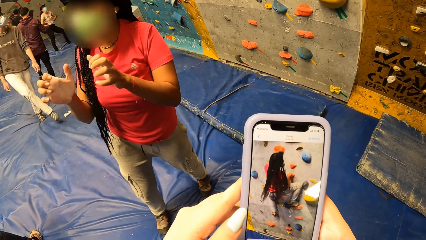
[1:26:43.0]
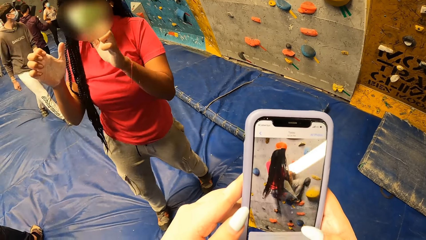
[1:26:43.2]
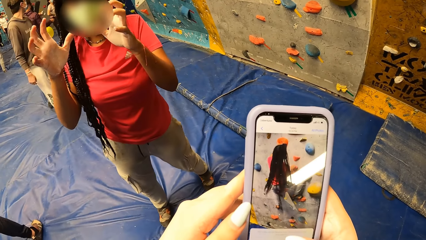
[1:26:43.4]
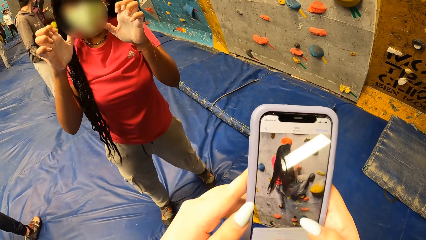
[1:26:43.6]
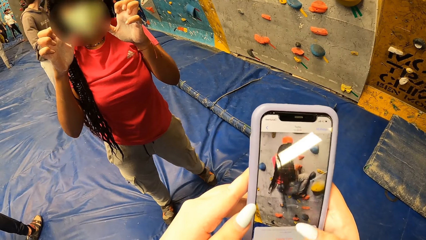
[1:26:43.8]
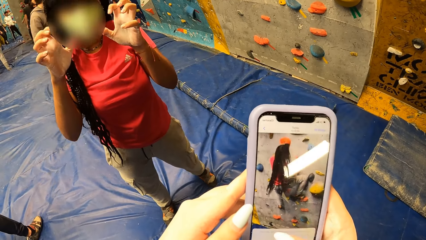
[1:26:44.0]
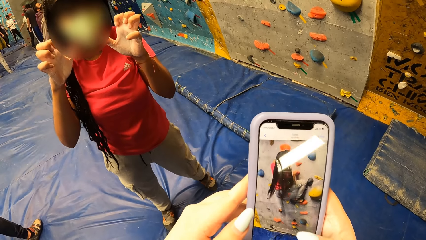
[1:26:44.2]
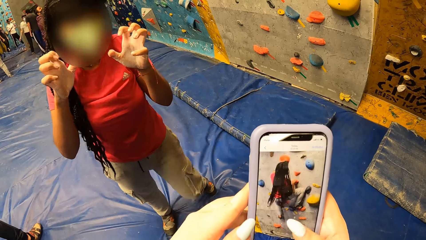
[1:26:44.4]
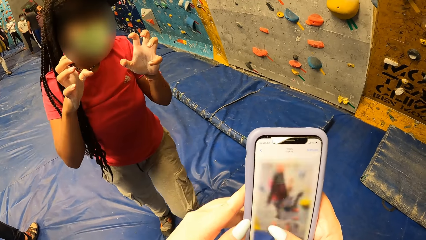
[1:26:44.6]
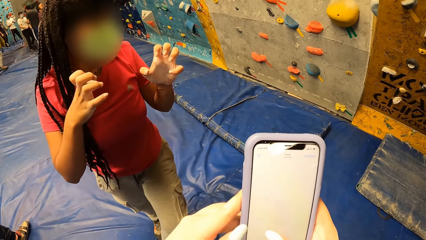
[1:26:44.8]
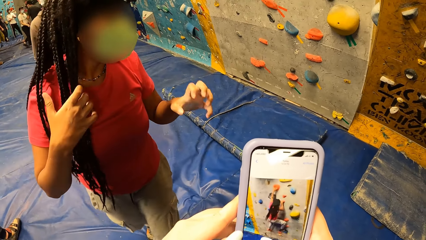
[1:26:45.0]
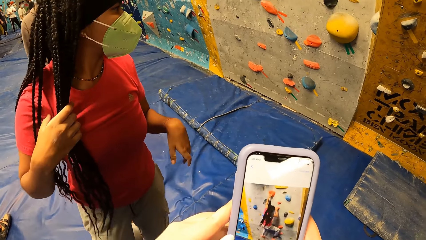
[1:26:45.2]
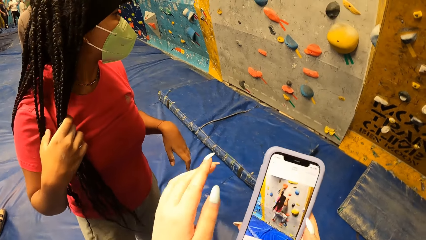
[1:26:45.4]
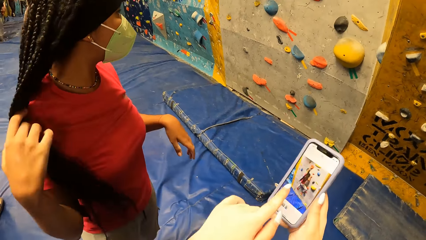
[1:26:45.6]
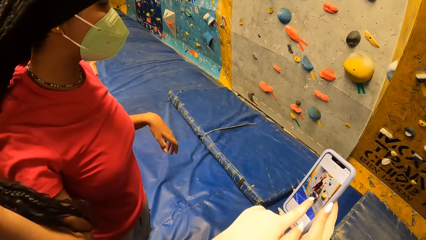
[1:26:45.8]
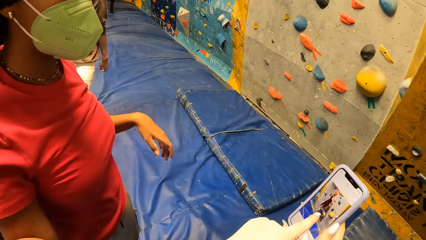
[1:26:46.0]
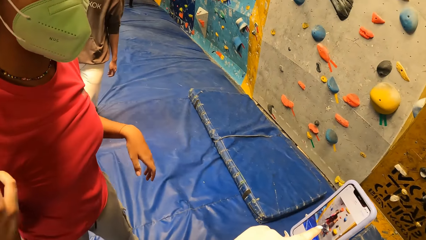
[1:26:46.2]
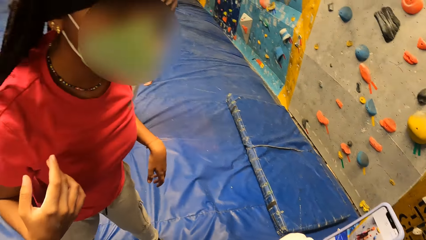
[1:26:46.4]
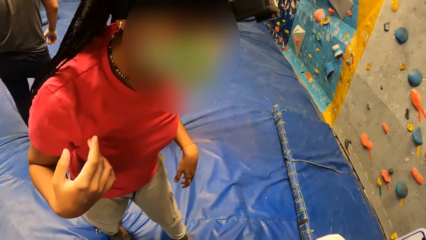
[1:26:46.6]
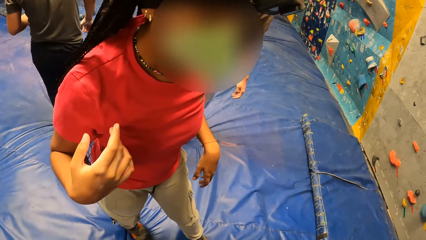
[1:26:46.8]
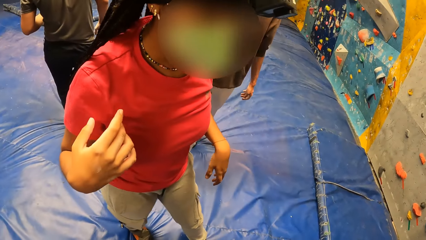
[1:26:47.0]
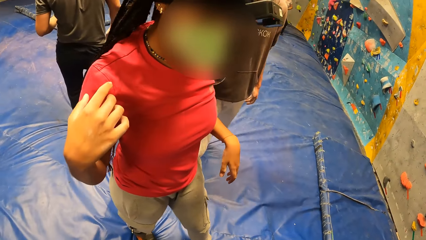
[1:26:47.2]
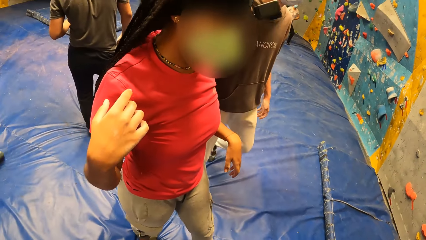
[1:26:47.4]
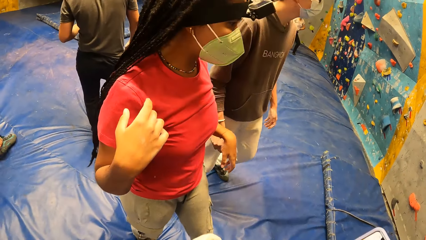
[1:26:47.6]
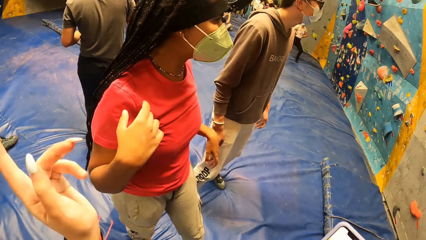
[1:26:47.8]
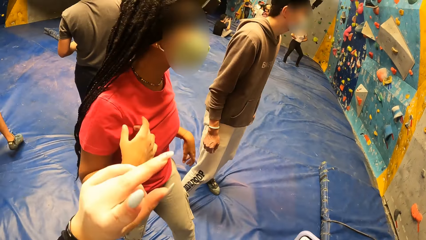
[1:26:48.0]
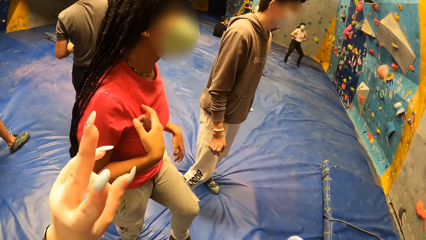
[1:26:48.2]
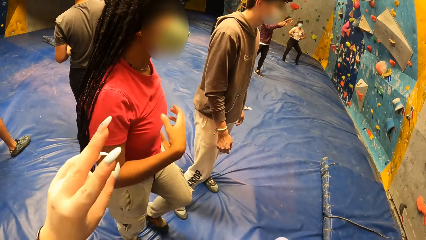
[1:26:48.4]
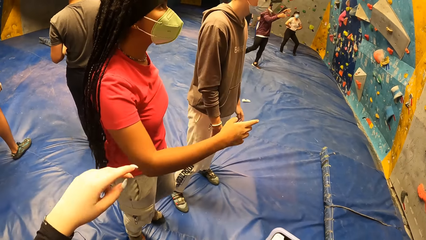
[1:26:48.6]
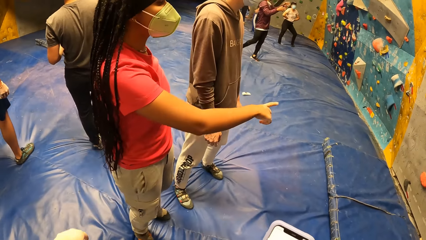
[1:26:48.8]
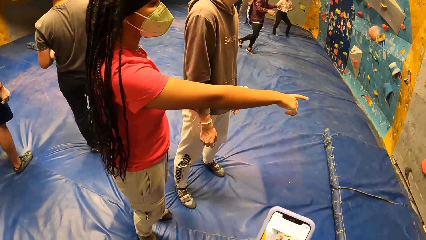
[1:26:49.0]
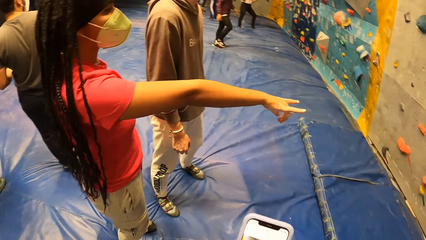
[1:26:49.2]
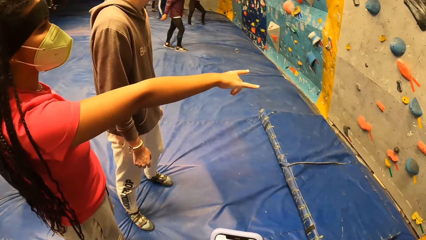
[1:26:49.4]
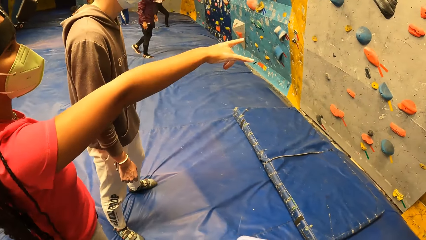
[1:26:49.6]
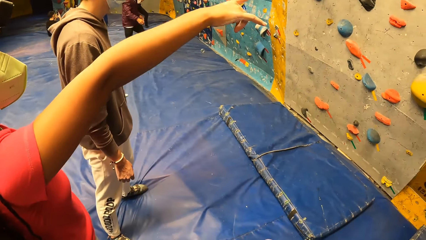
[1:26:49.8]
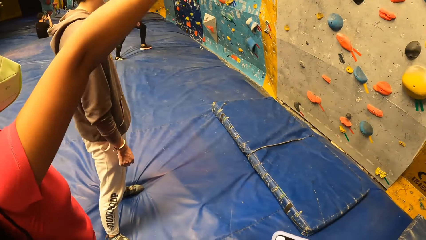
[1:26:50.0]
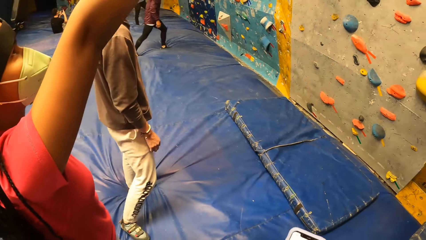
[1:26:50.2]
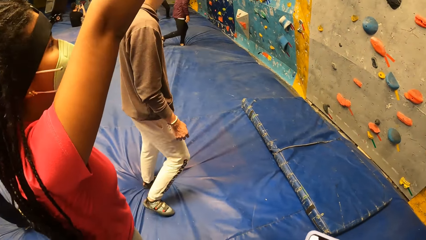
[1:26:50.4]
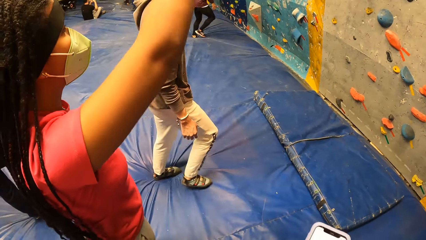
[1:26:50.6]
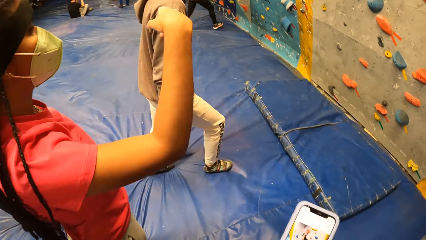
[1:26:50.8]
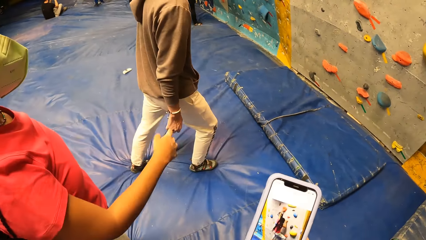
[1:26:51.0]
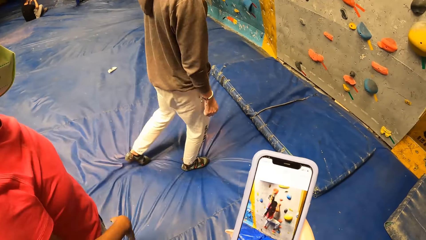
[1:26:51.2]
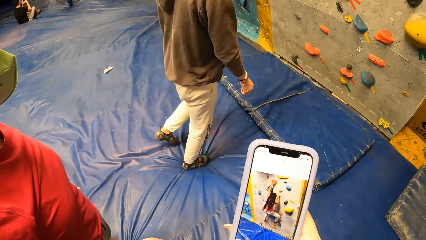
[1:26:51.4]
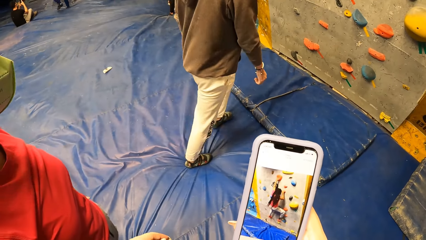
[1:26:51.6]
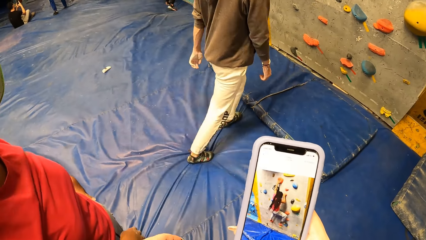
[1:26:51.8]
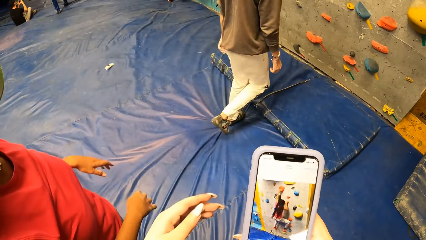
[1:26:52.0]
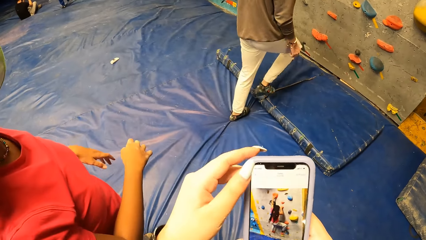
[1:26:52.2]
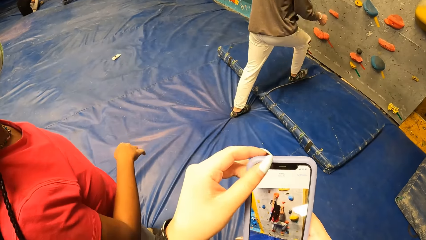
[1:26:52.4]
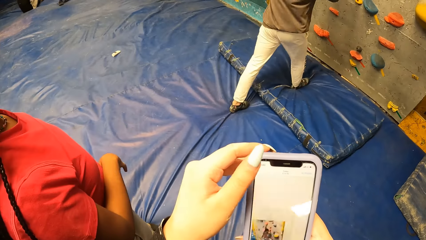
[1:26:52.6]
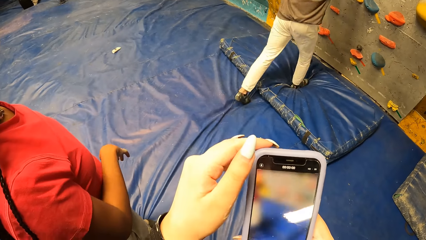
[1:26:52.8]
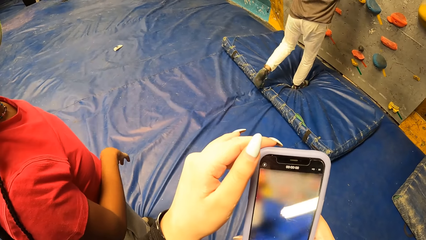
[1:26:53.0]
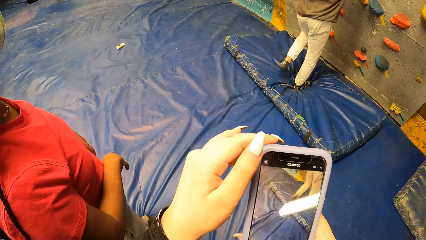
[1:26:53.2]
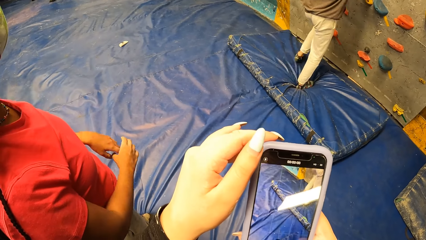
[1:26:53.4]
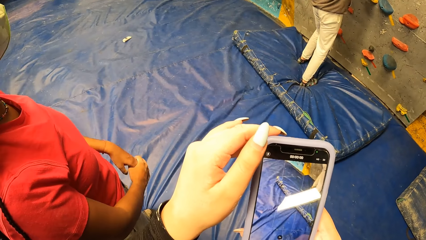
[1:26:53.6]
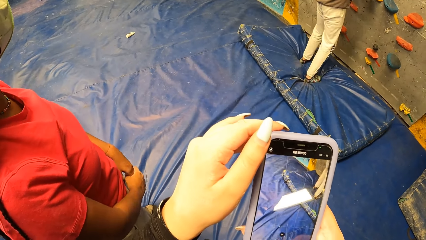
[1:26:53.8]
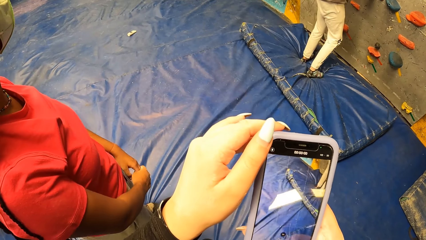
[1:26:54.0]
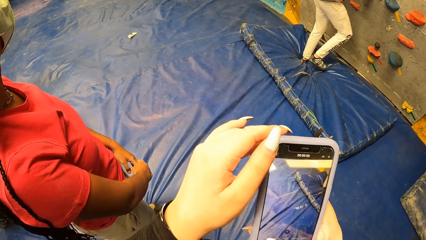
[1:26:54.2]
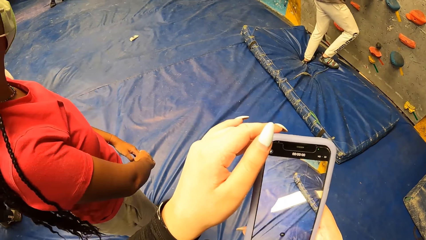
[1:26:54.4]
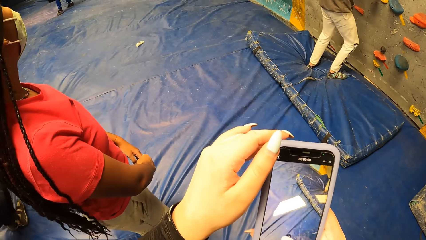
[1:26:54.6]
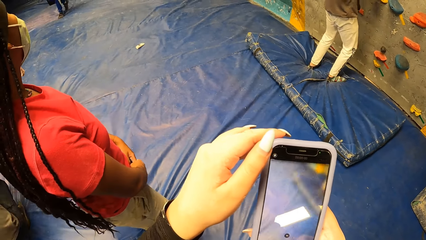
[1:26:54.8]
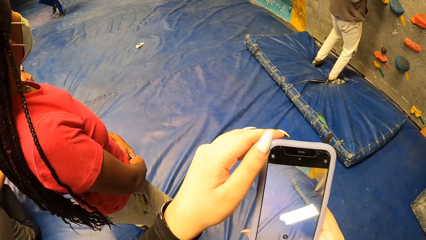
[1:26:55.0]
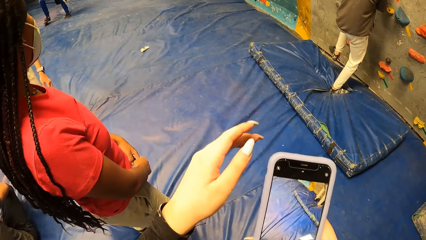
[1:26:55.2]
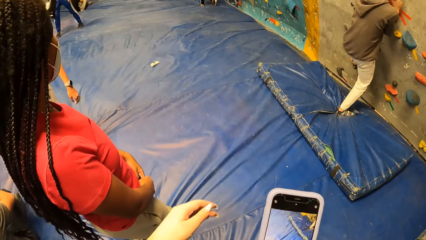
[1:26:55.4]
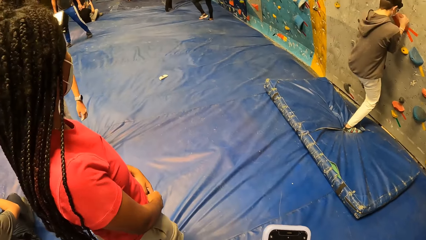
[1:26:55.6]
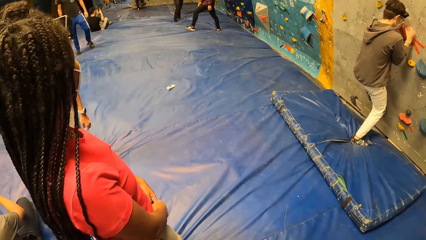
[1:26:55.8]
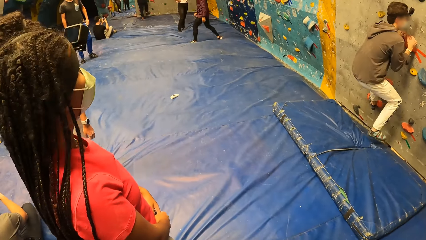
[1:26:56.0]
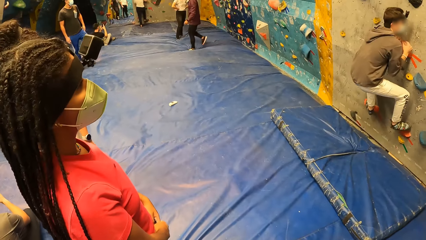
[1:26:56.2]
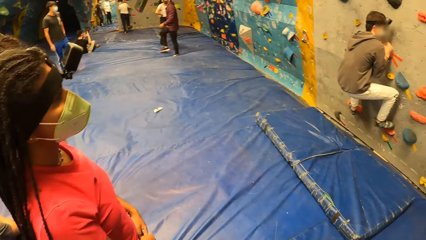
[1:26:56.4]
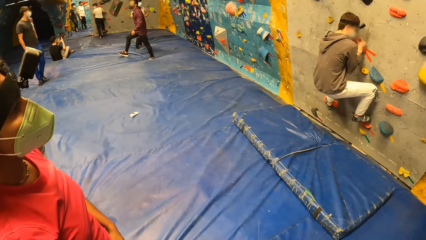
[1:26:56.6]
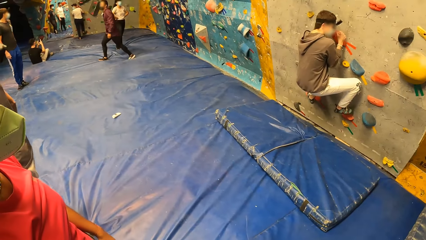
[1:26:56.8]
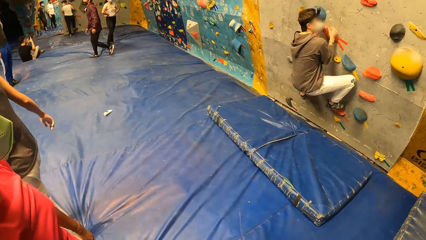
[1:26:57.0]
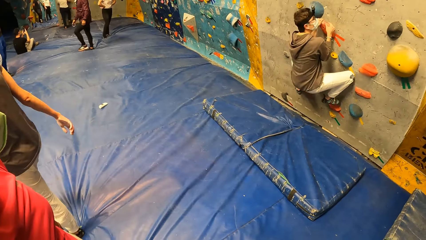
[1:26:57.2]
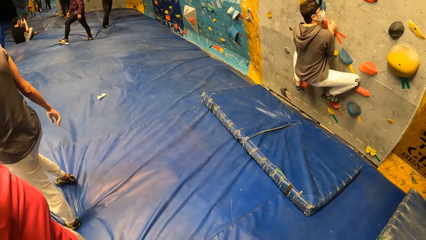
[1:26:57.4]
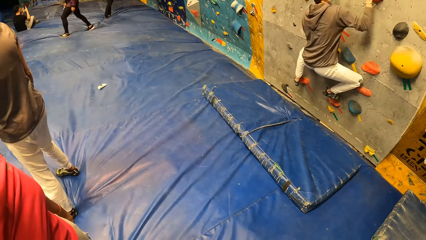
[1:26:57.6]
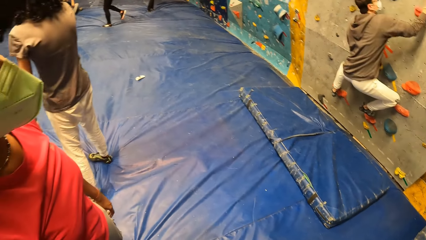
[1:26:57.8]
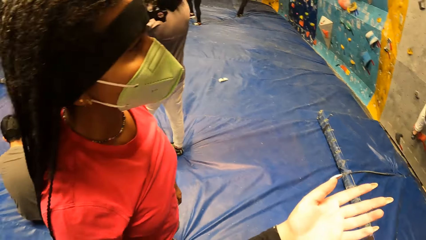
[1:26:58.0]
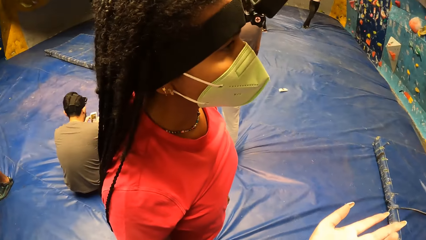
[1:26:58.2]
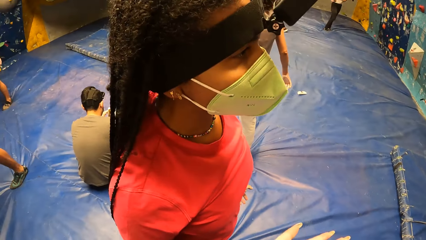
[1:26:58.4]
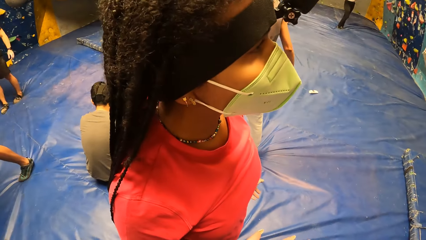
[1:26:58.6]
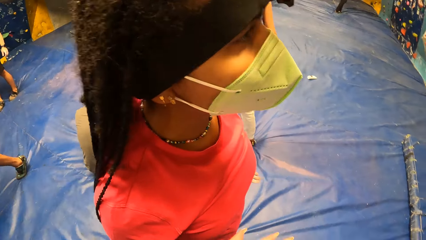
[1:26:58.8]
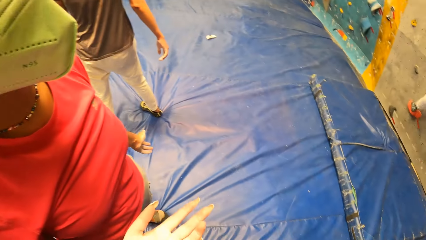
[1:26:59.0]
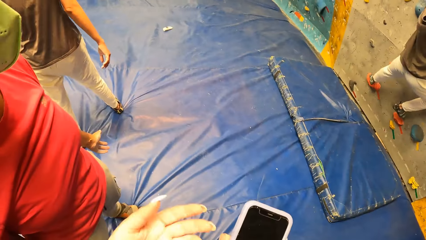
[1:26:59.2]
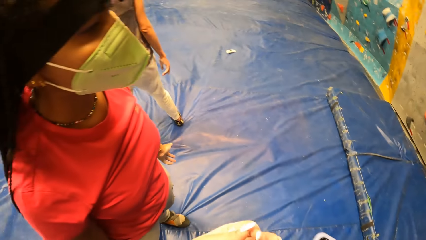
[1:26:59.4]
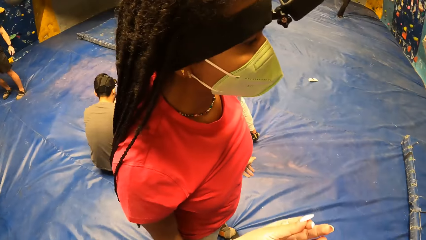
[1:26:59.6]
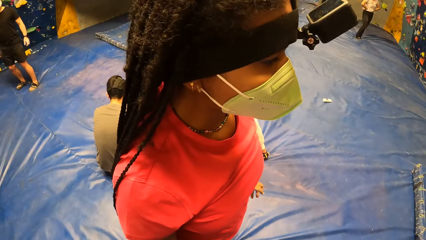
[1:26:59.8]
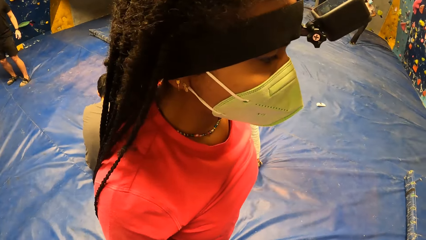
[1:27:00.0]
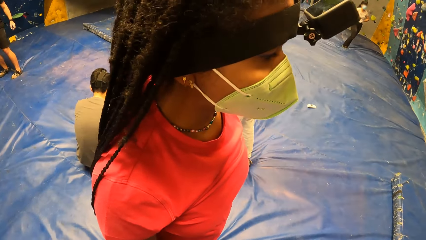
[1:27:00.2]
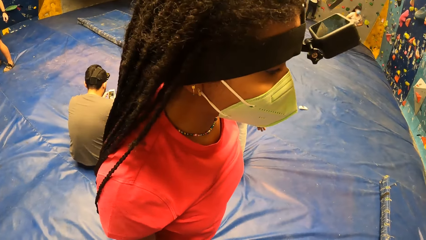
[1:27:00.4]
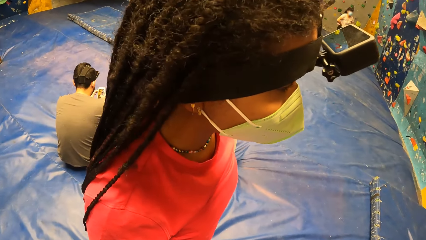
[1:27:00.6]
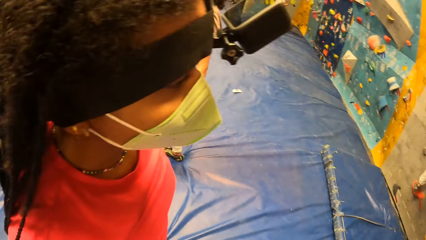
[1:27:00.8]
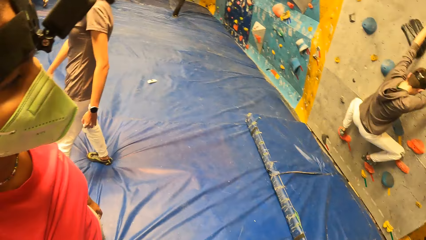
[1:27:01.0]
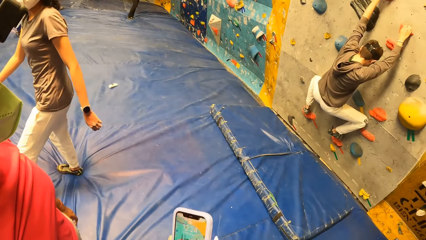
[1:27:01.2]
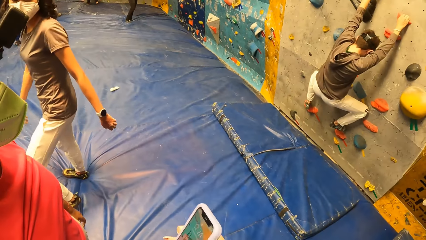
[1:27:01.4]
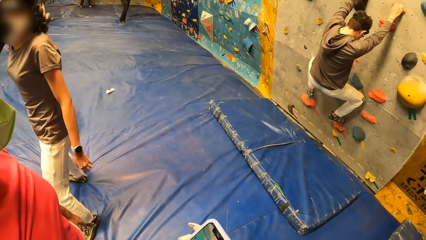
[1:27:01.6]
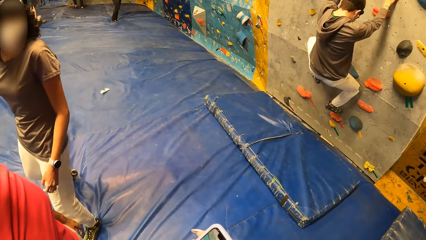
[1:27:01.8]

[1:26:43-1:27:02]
The camera wearer is rubbing a finger. They interact with a woman. The woman interacts with a man. The man climbs the bouldering wall with both hands. The camera wearer is climbing.
